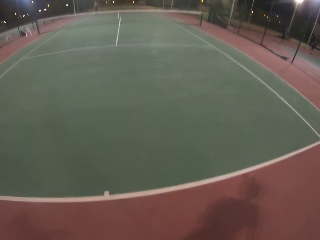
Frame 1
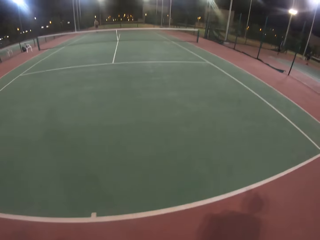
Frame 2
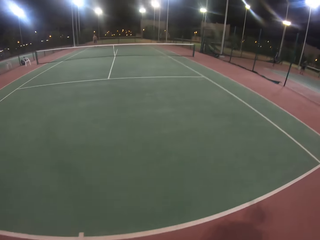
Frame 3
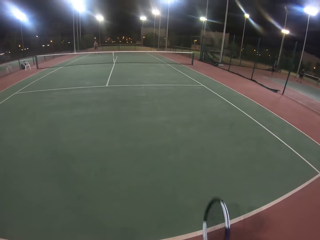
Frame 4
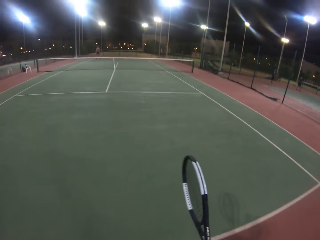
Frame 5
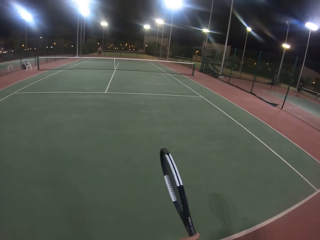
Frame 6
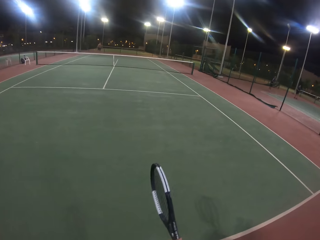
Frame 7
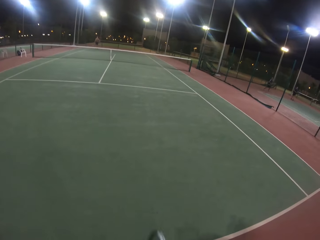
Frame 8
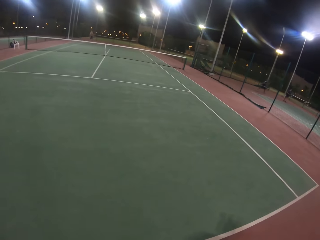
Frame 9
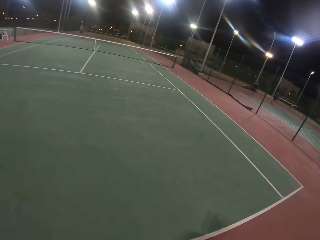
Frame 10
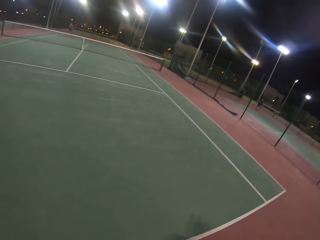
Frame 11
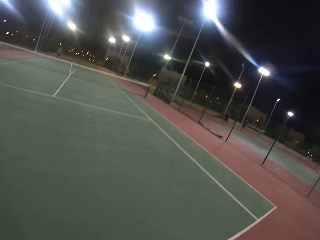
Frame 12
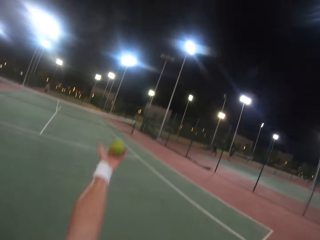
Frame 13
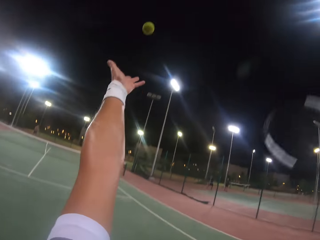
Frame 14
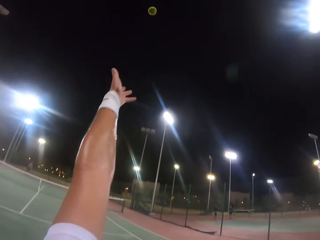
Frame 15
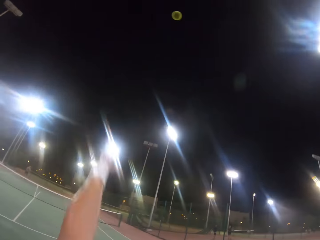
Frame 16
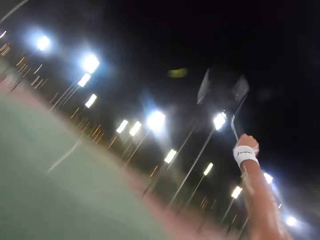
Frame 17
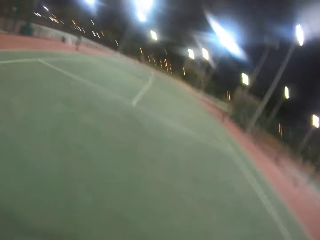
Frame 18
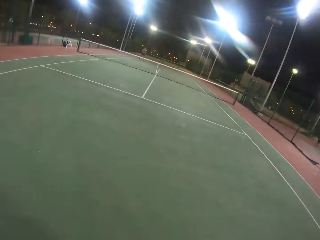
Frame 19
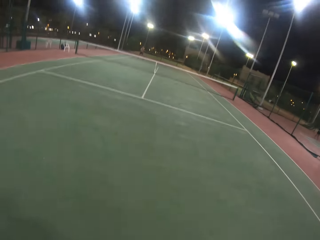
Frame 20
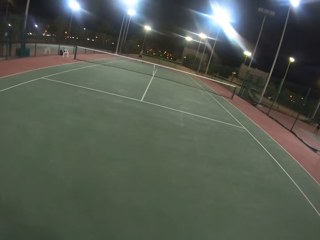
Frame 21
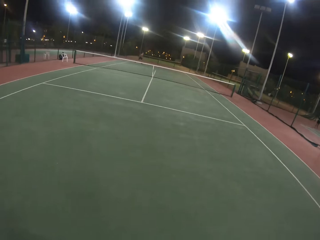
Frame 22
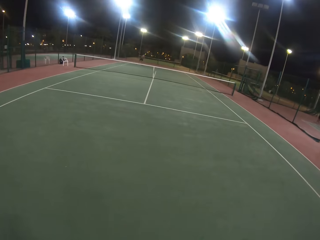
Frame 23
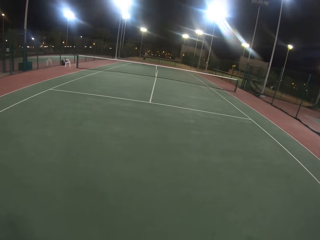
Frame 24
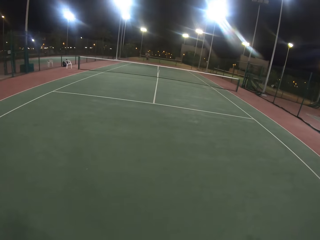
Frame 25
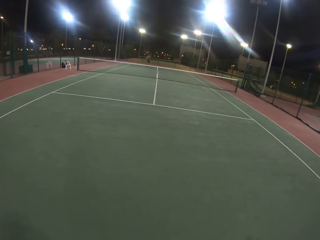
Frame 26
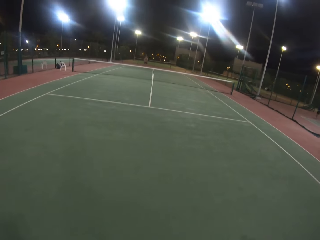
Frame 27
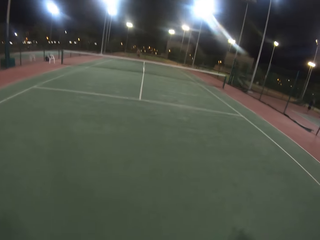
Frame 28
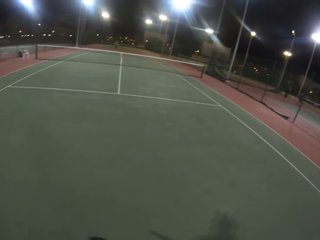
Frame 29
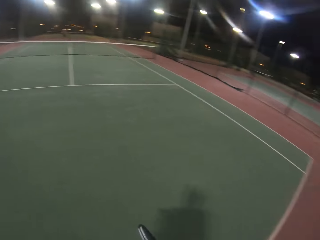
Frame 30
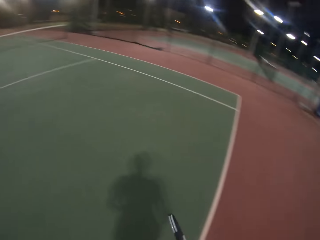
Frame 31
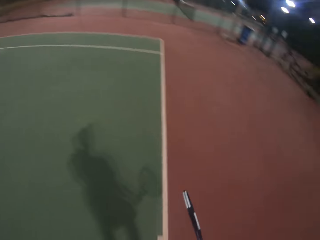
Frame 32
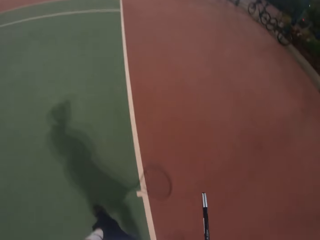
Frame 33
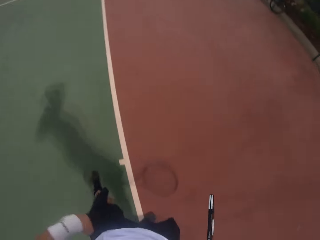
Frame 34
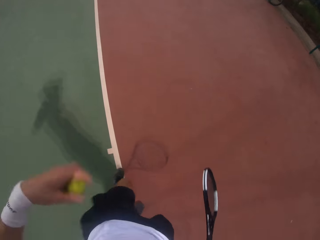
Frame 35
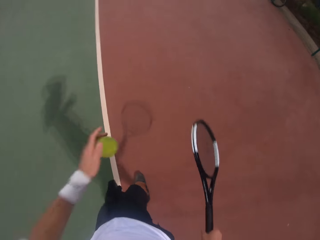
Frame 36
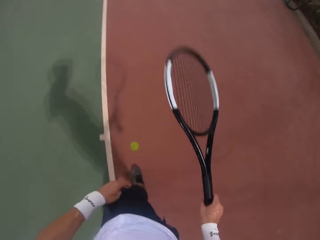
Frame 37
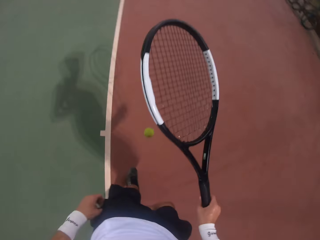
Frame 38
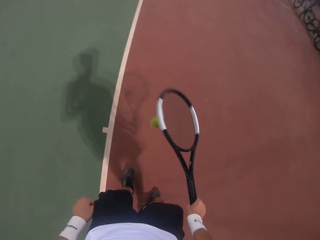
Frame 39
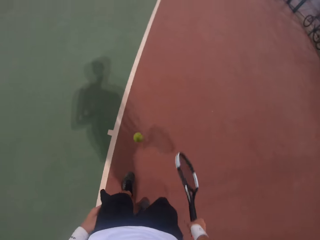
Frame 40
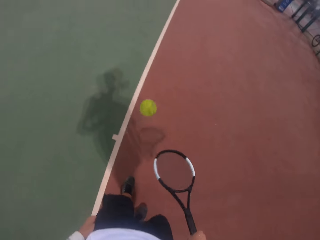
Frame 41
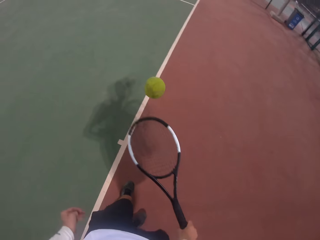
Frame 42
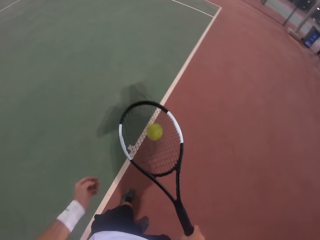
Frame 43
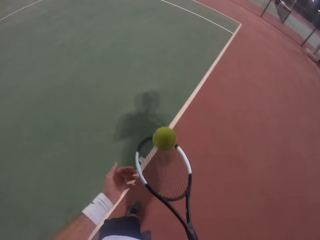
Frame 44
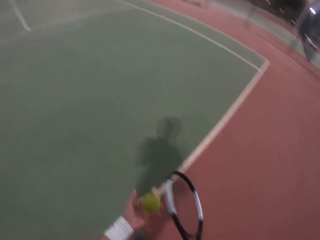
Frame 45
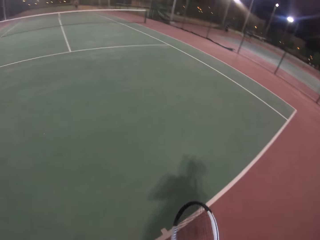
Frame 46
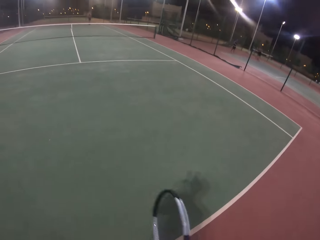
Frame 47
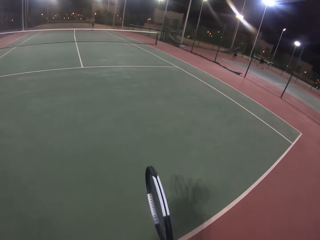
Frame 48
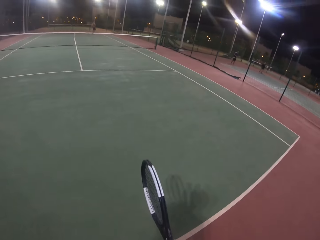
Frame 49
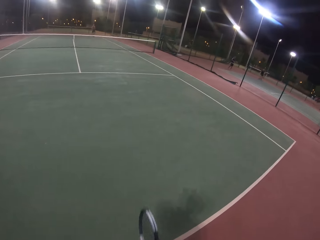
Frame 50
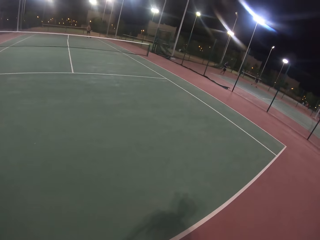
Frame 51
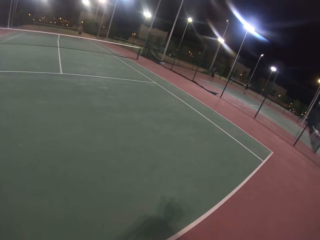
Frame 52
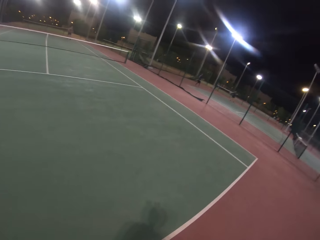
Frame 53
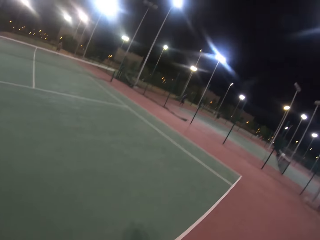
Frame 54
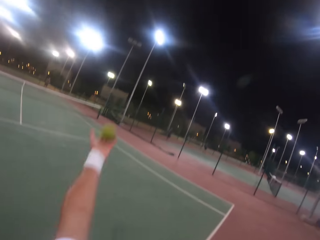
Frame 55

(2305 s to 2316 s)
The camera wearer catches the ball. They throw the yellow racket tennis ball in the air. They hit the ball with the badminton racket. The camera wearer and a man play the tennis game. The man hits the ball with a badminton racket. The camera wearer shivers the yellow racket tennis ball with a metal tennis racket. They bounce the ball. They catch the ball.

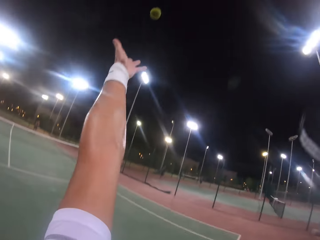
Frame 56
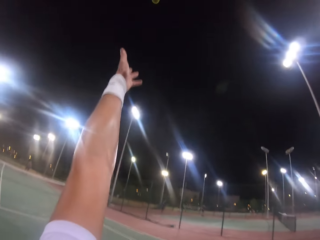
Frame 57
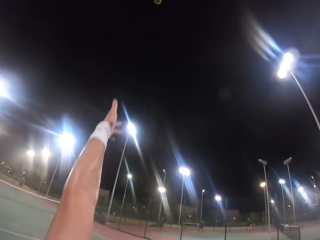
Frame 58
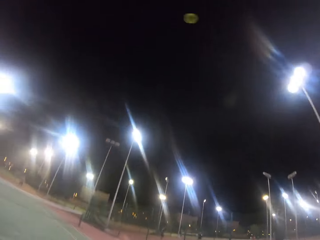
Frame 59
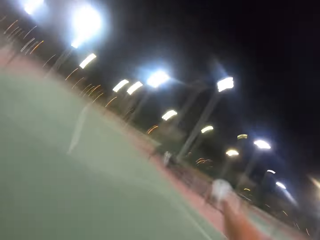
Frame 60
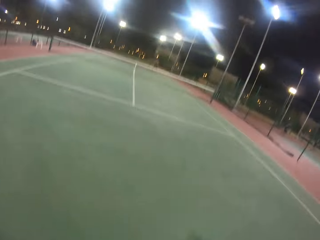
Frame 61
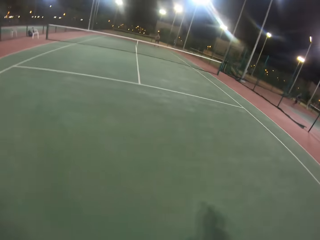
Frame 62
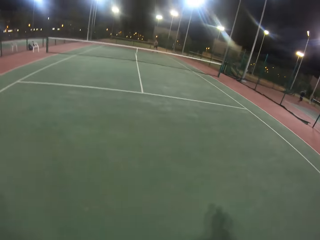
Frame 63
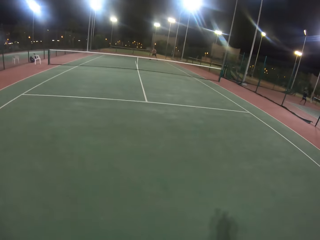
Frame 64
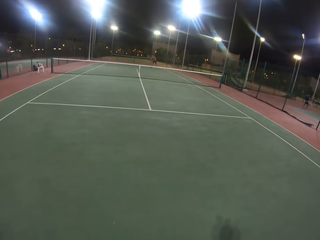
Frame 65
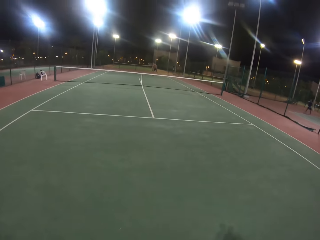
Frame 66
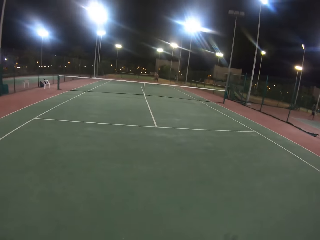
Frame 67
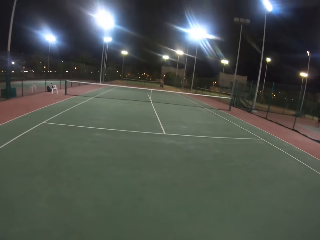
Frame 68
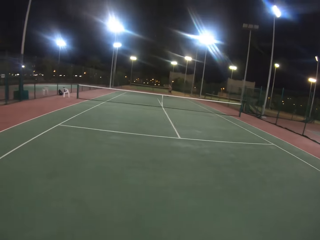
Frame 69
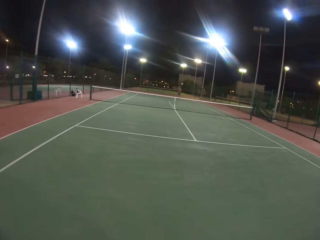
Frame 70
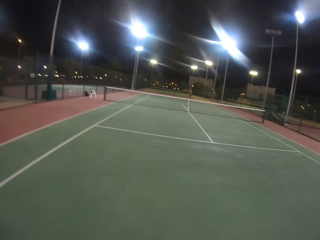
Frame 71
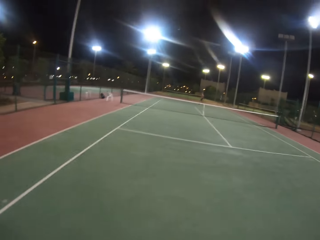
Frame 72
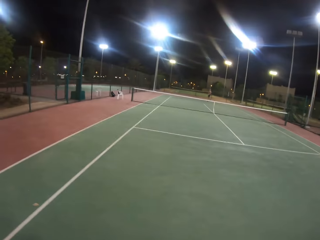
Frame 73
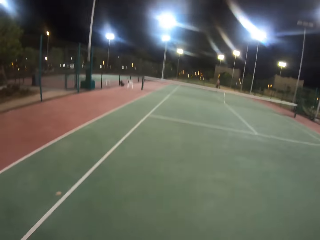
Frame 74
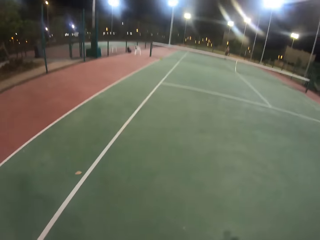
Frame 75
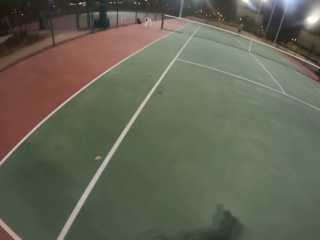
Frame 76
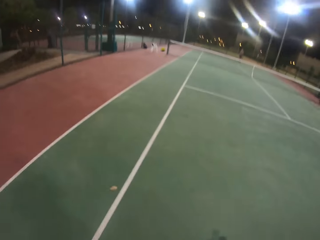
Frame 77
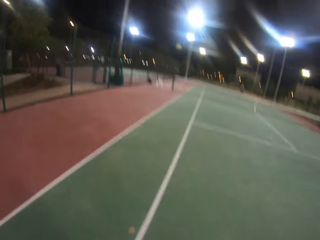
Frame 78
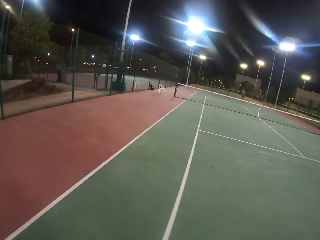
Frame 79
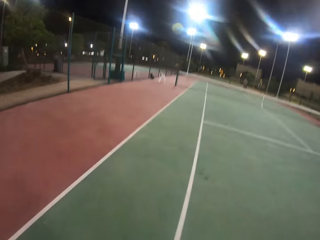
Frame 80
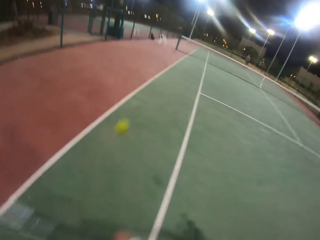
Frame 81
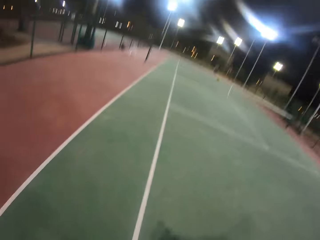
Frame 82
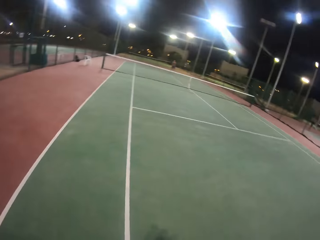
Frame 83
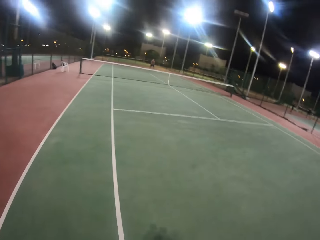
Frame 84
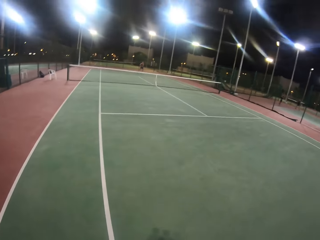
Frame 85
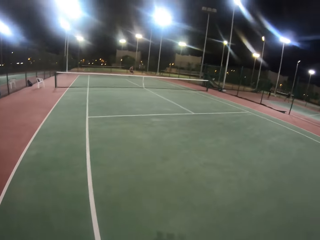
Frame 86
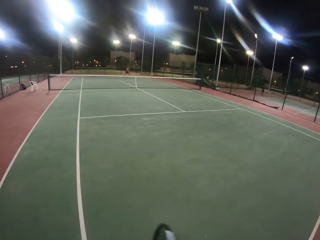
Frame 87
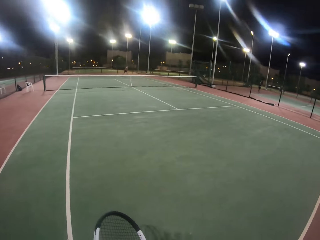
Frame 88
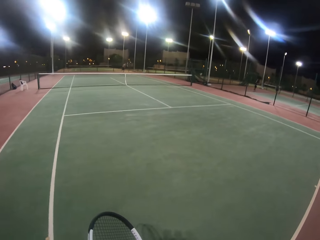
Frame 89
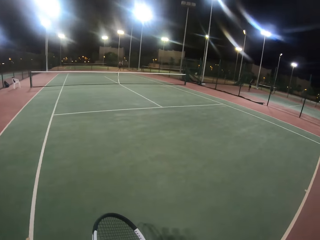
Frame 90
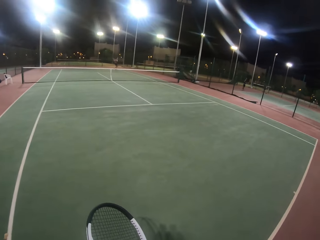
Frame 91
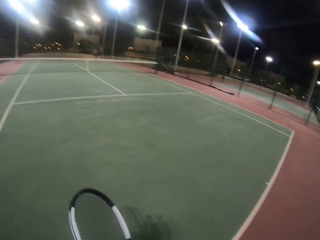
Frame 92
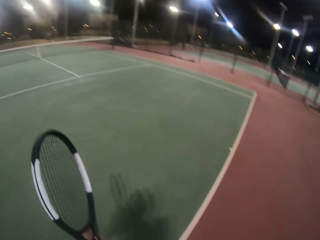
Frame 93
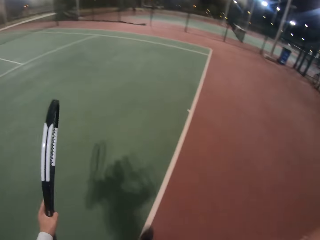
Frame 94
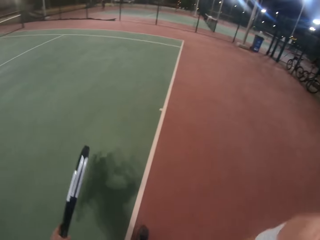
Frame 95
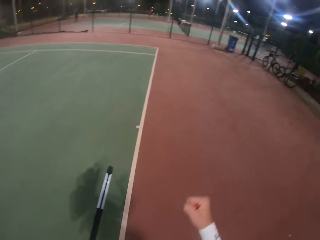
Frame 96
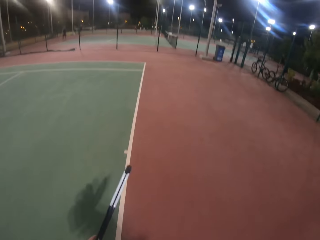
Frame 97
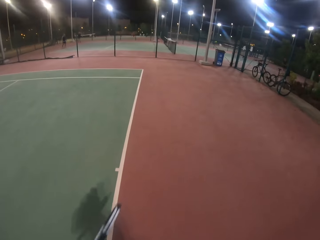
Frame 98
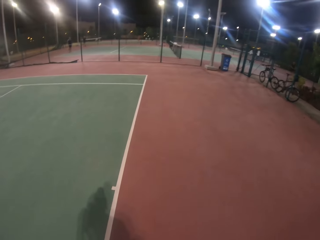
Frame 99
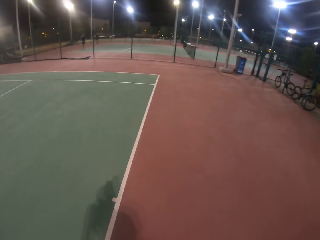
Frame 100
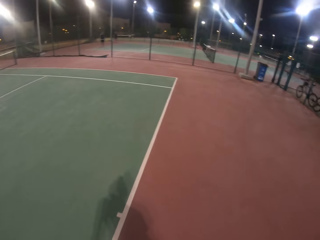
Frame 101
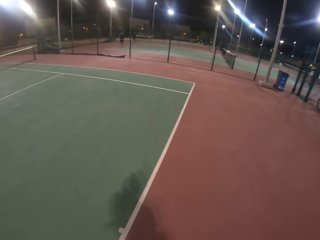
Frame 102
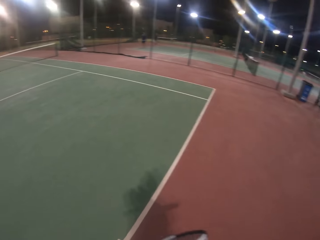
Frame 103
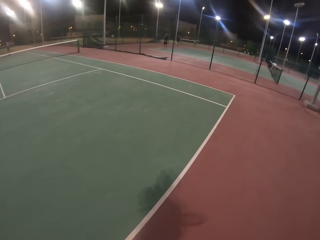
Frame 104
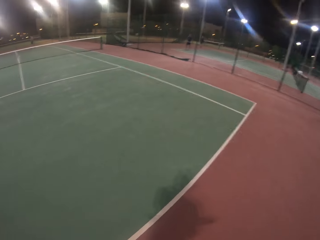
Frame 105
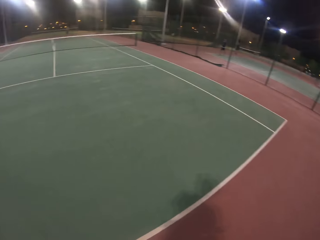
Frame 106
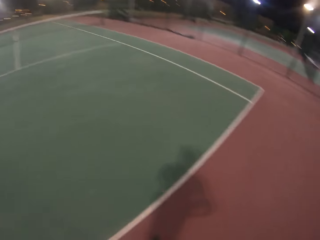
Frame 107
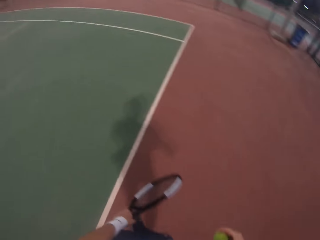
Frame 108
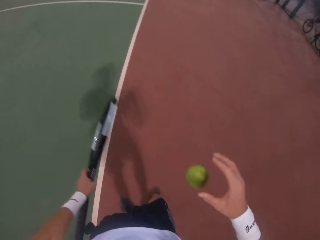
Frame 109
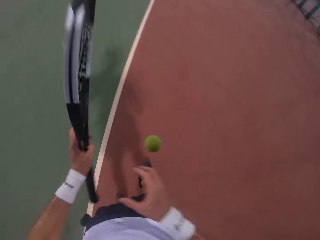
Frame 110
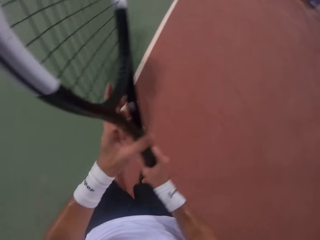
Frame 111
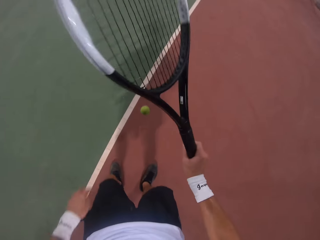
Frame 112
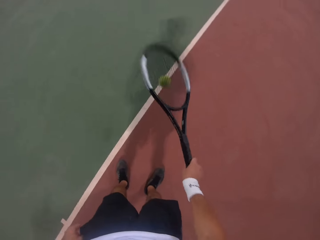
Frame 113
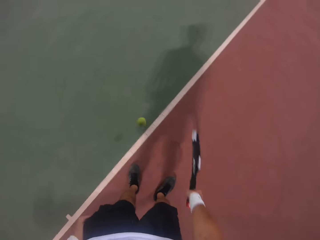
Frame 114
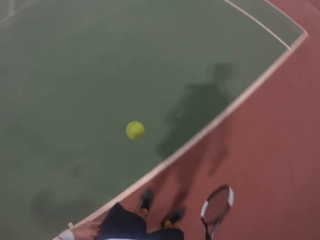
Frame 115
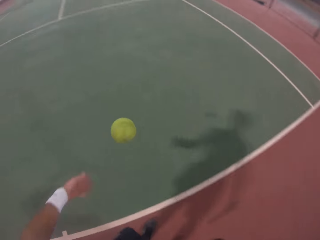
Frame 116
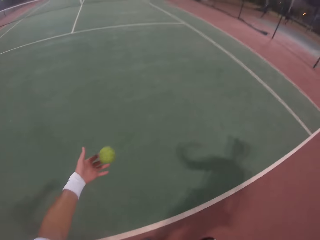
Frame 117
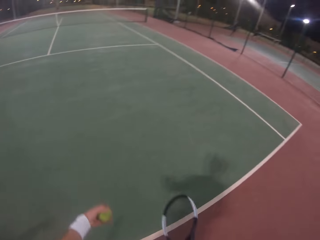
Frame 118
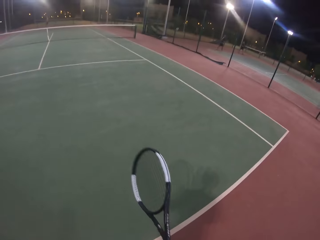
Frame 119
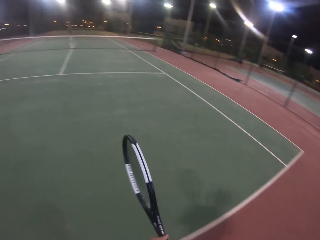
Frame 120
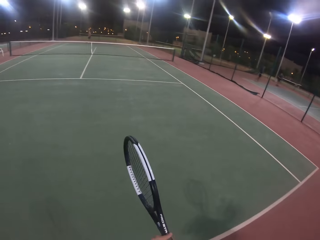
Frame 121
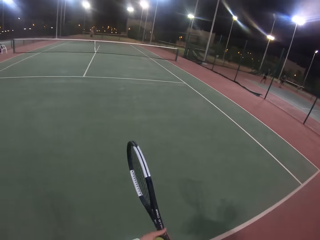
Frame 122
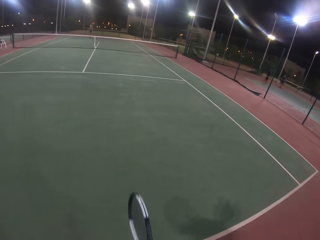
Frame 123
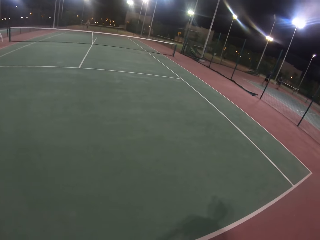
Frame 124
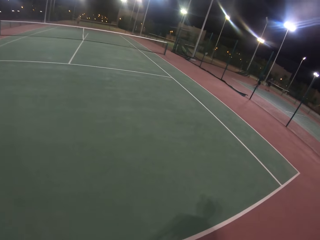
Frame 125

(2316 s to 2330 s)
The camera wearer throws the yellow racket tennis ball in the air. They hit the ball with the badminton racket. The camera wearer and a man play the tennis game. The camera wearer looks around. The man hits the ball with a badminton racket. The camera wearer shivers the yellow racket tennis ball with a metal tennis racket. They bounce the ball. They catch the ball.
